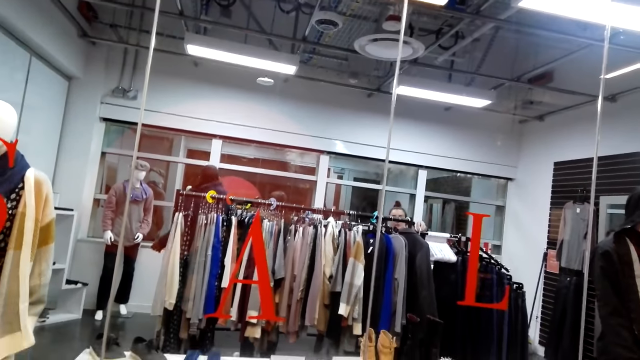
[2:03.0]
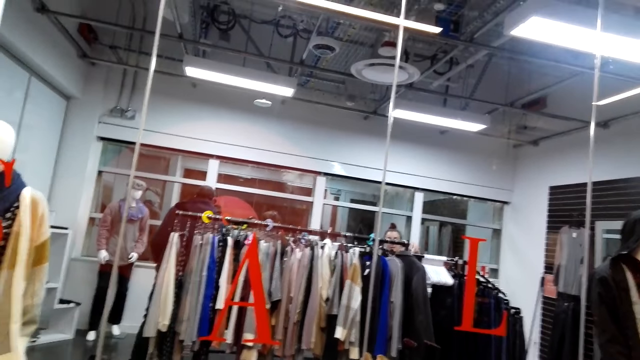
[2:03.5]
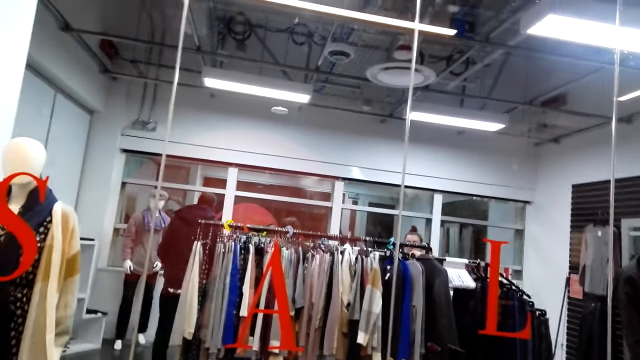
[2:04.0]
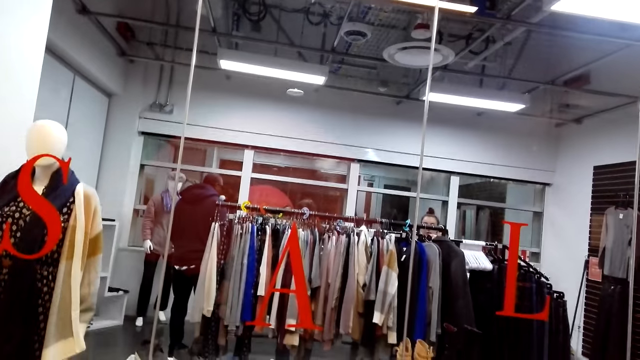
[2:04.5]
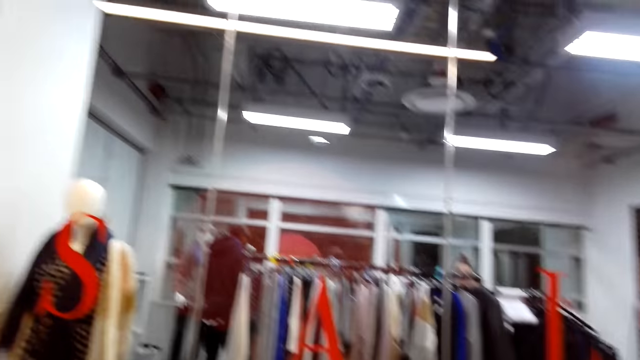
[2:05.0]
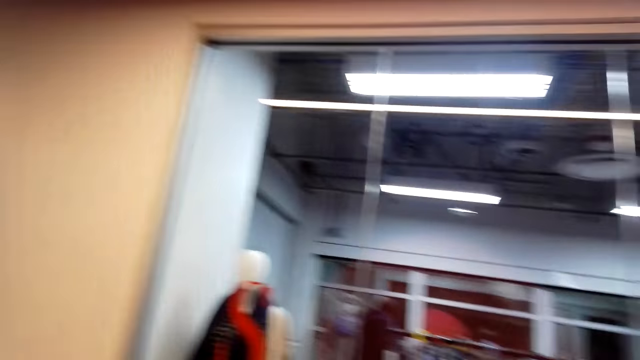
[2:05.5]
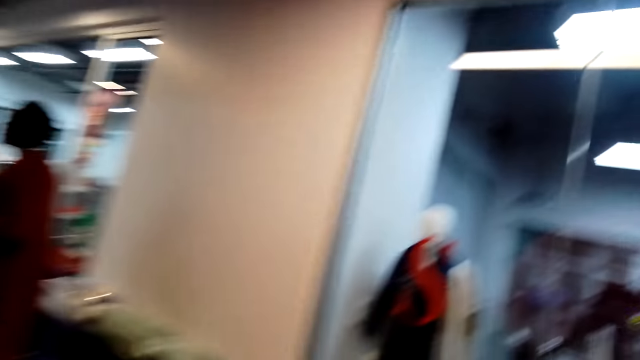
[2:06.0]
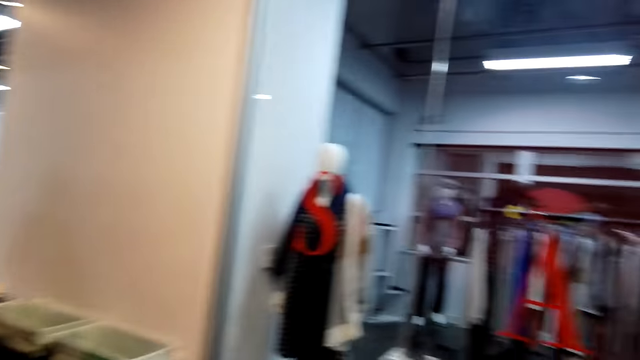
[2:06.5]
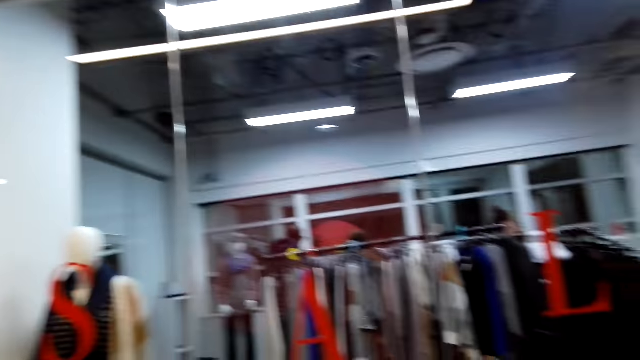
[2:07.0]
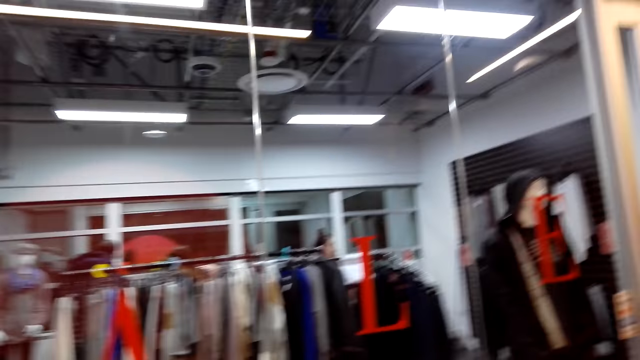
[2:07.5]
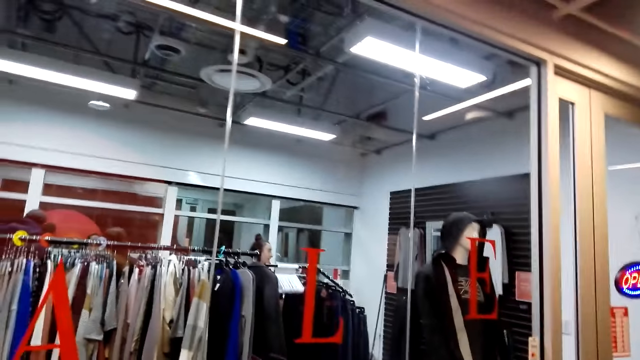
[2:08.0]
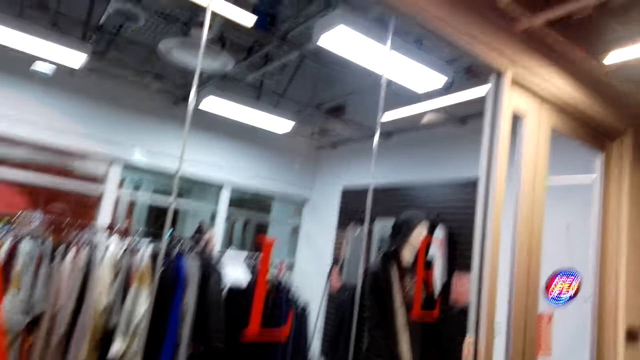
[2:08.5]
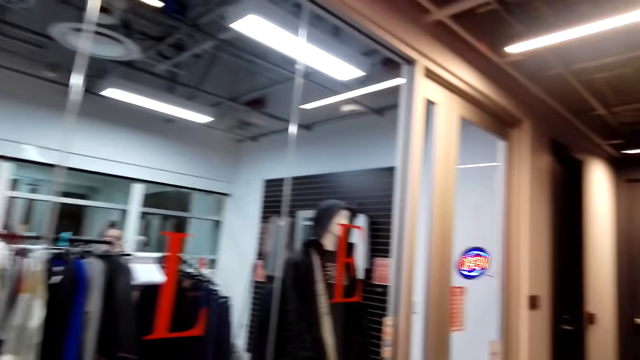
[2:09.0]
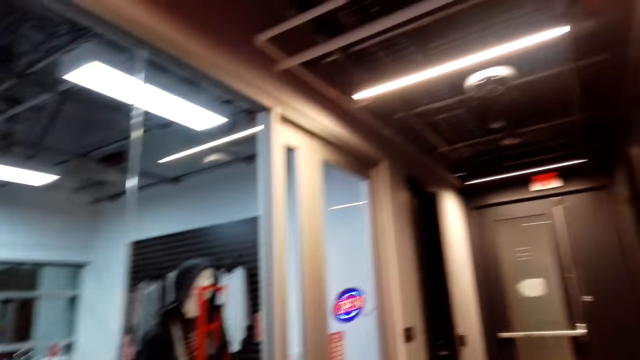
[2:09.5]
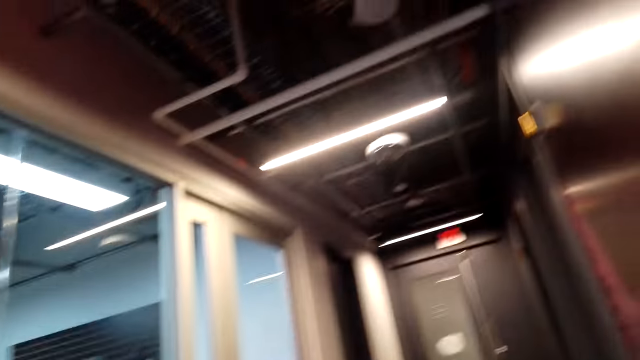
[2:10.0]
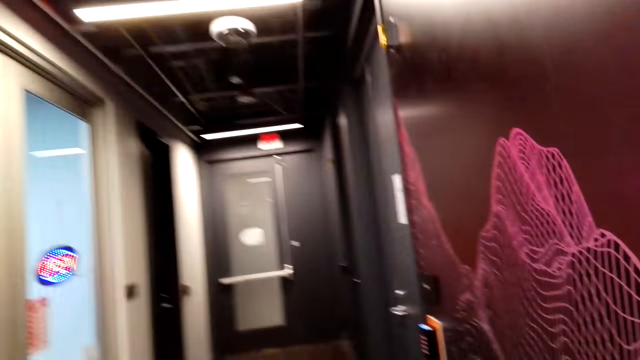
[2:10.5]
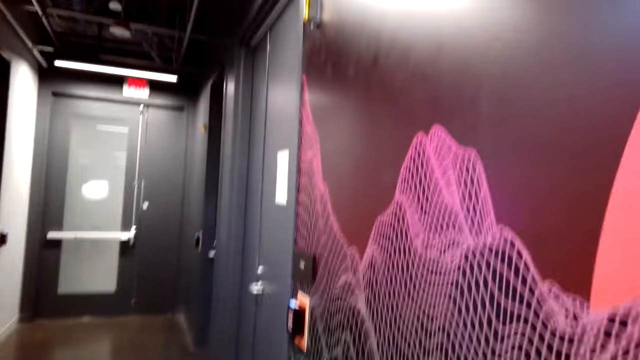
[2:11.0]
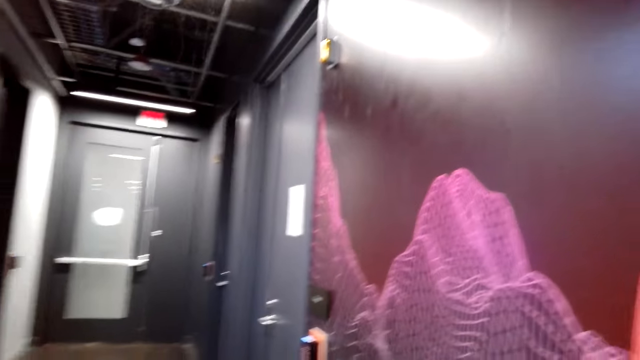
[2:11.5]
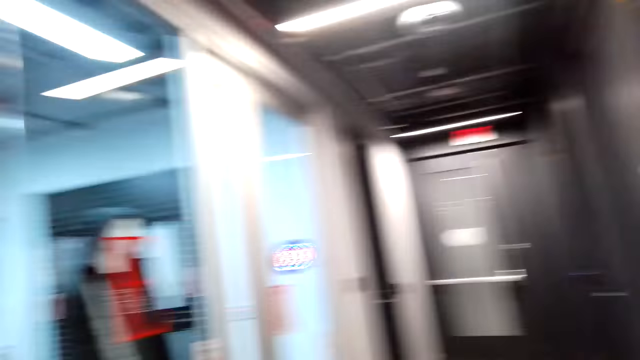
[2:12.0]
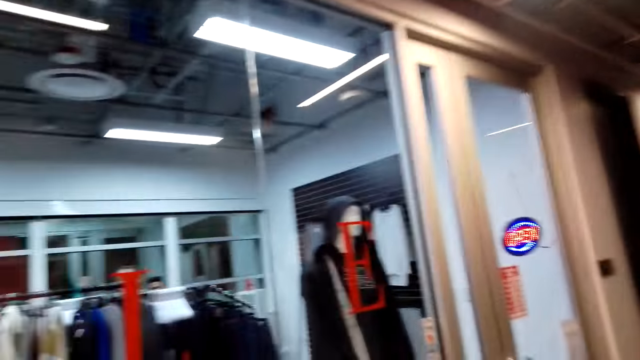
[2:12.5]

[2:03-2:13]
A lady touches on the clothes. A man looks back.

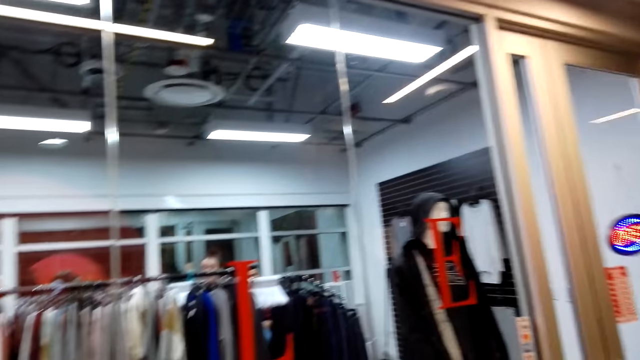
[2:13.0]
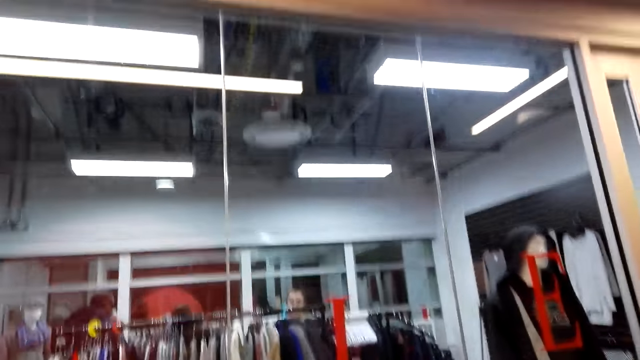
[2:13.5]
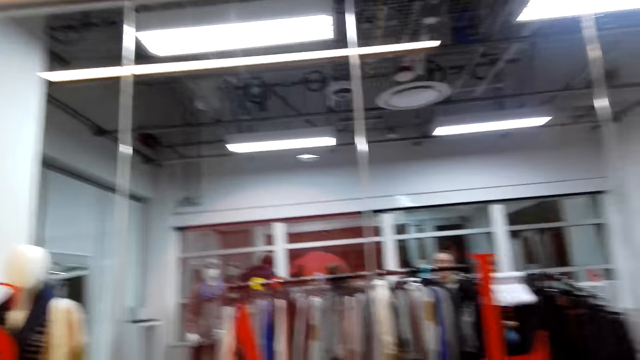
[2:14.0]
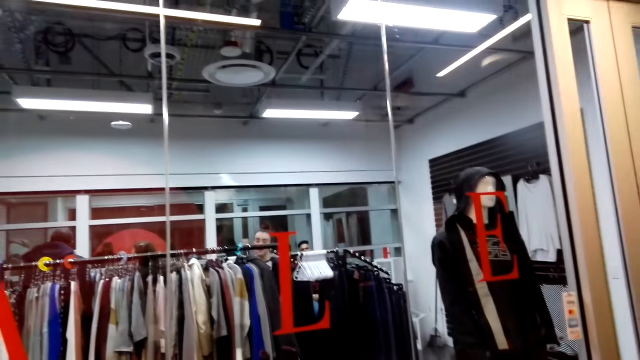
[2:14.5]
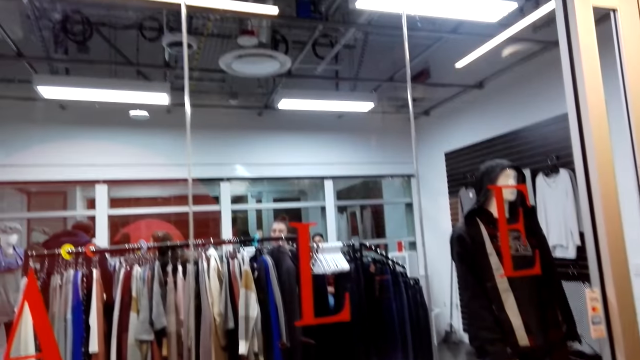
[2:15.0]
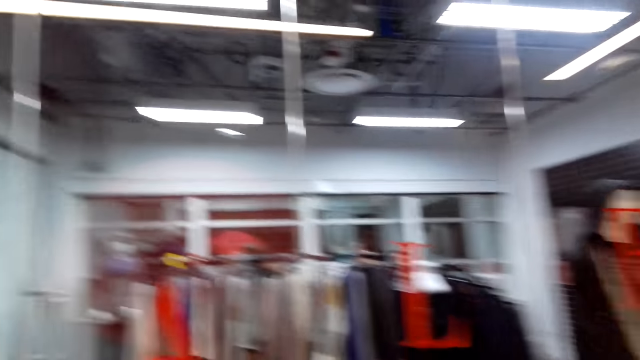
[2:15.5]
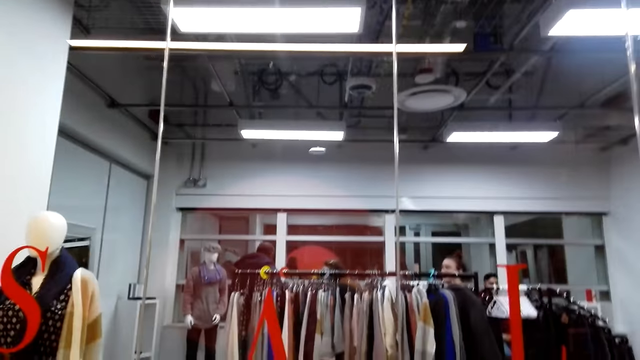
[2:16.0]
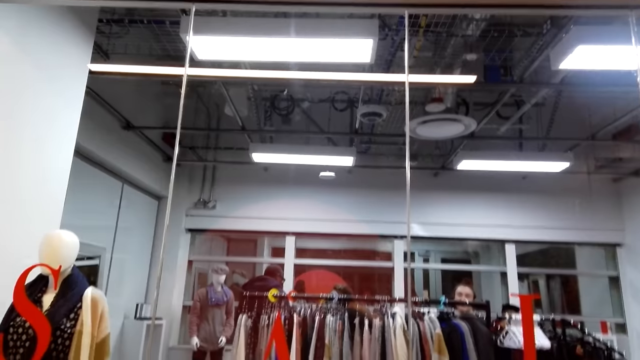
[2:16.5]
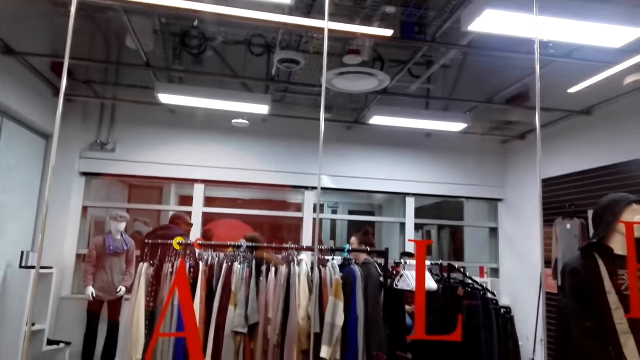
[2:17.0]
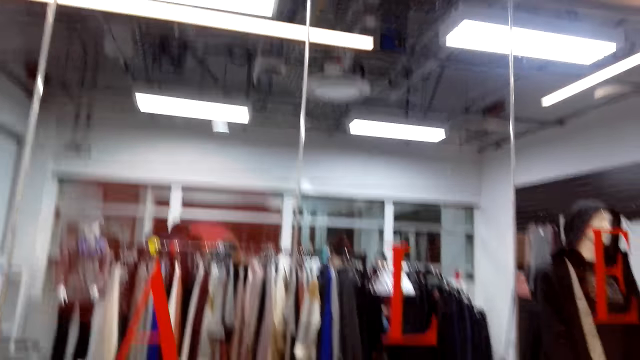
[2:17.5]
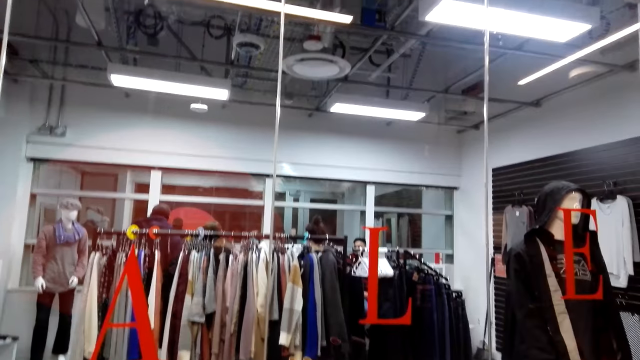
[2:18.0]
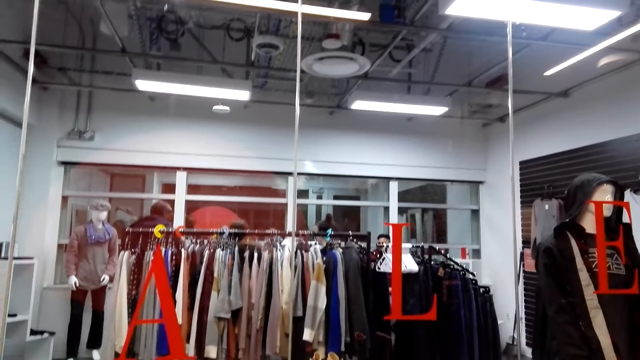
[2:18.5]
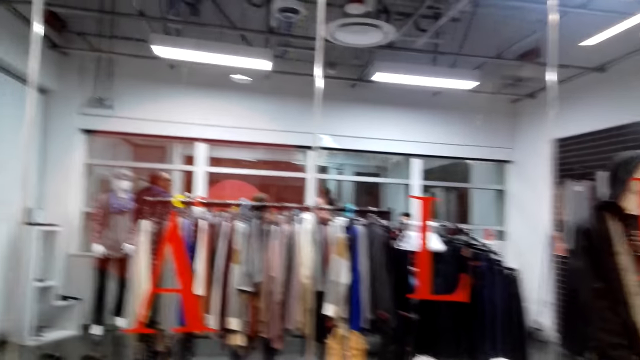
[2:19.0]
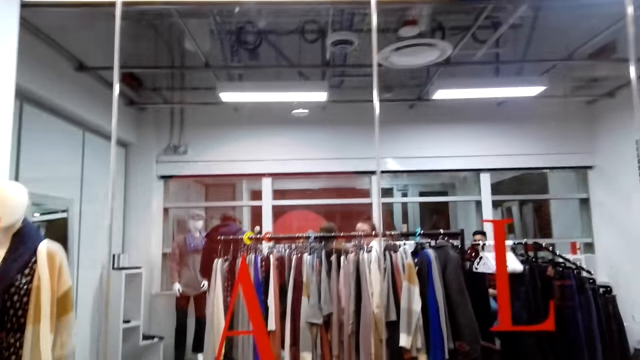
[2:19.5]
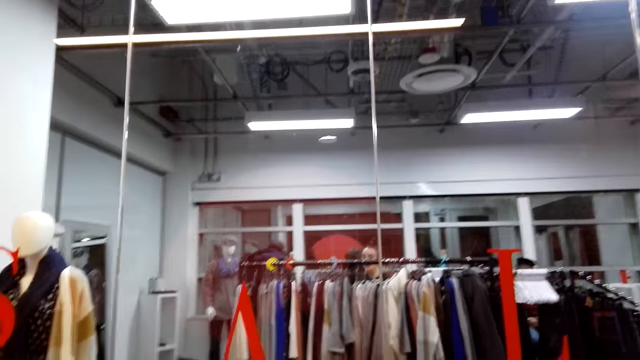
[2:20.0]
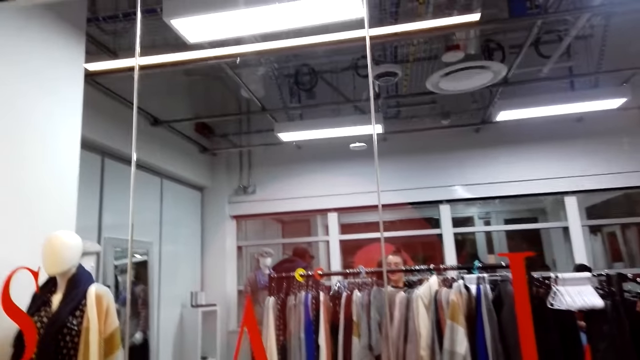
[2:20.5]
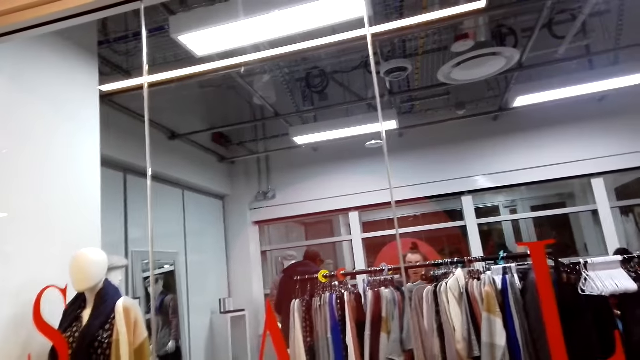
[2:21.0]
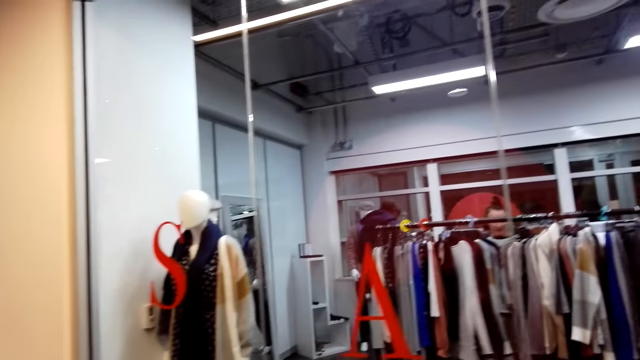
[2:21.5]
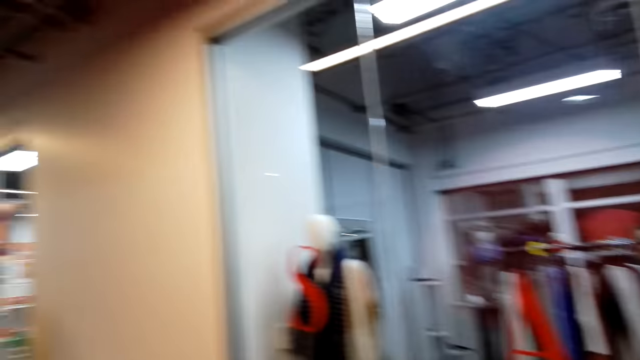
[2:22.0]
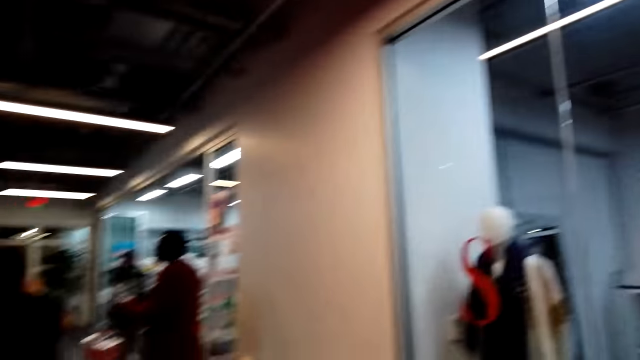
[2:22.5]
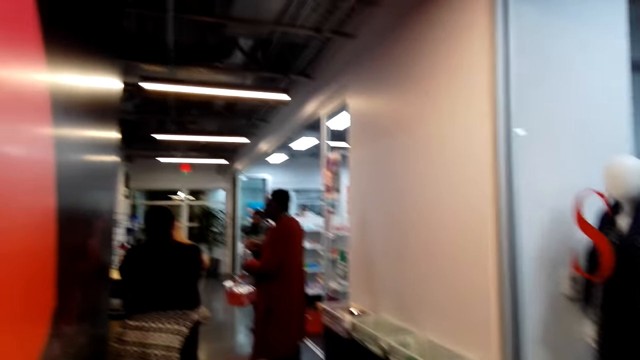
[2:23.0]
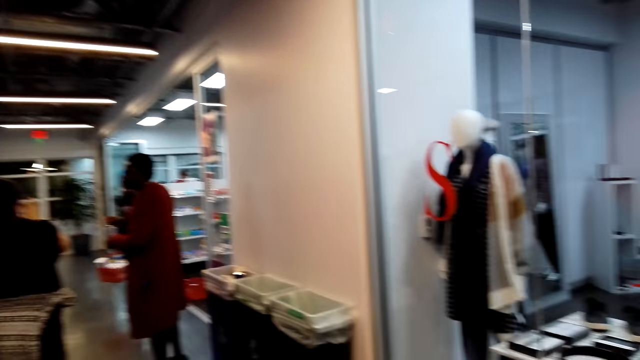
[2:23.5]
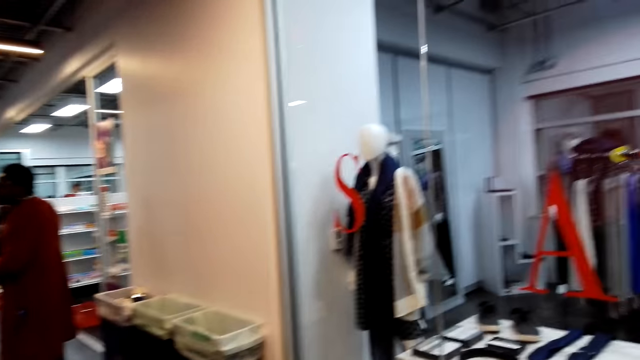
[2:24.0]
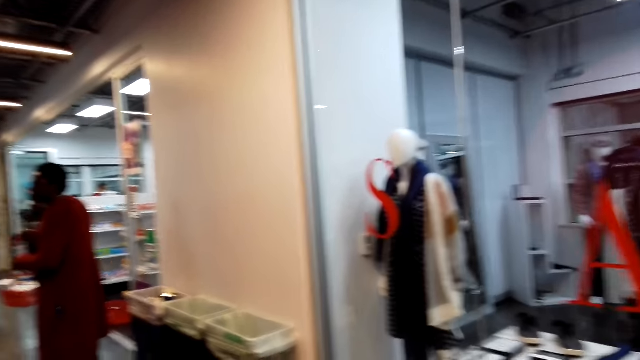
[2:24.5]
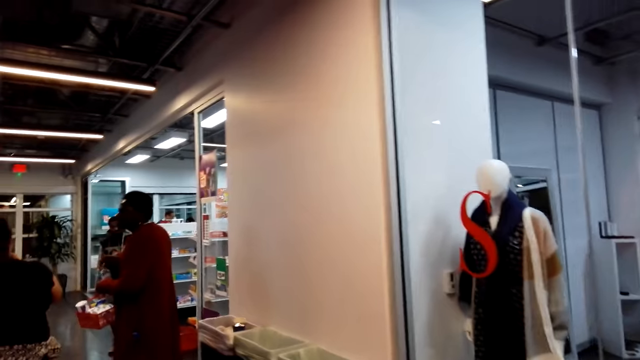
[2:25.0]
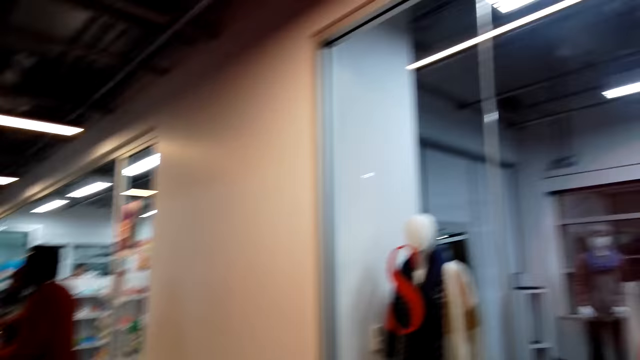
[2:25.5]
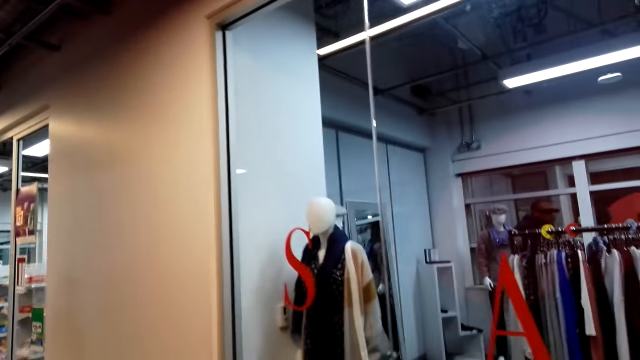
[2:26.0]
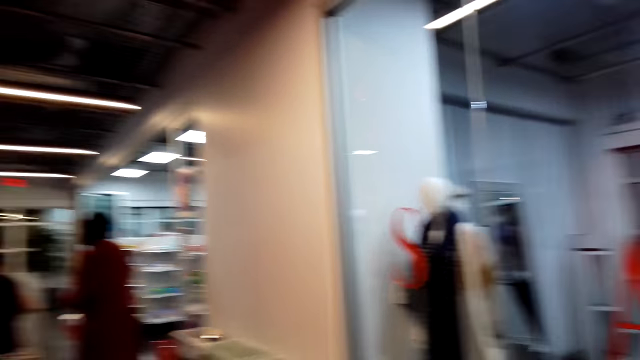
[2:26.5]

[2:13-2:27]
A lady touches on the clothes. She looks sideways. A man moves around. The lady moves around. Another lady moves around.
